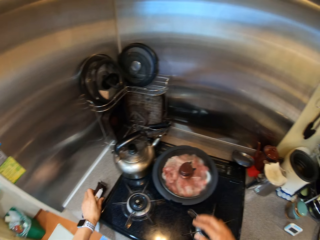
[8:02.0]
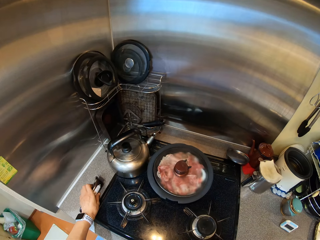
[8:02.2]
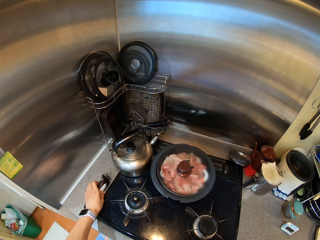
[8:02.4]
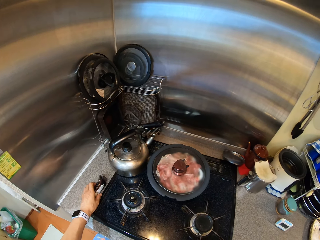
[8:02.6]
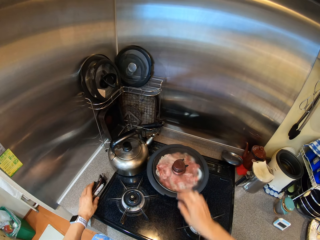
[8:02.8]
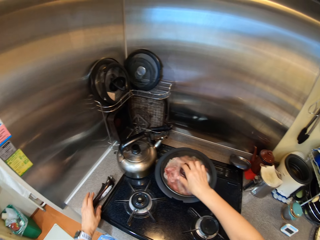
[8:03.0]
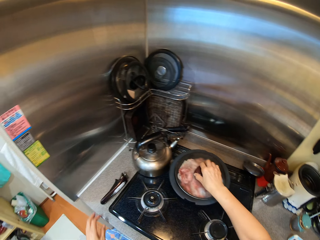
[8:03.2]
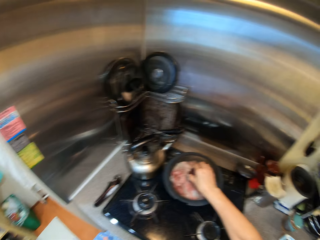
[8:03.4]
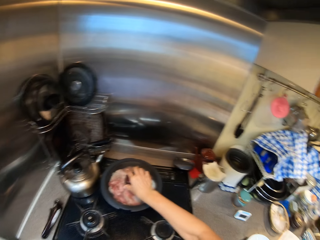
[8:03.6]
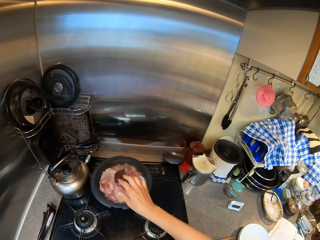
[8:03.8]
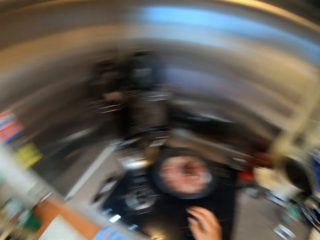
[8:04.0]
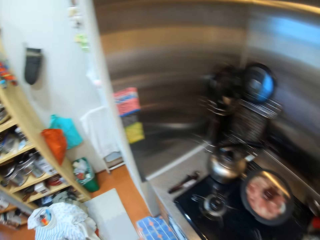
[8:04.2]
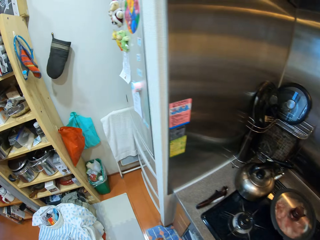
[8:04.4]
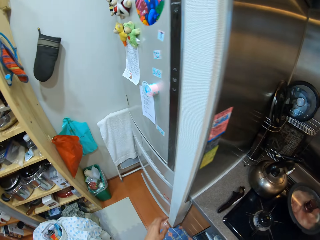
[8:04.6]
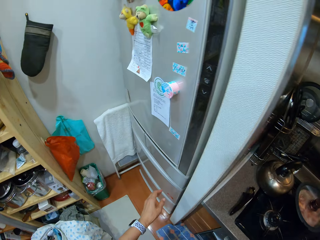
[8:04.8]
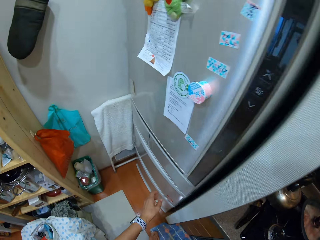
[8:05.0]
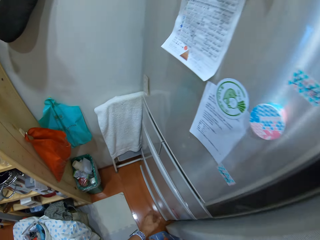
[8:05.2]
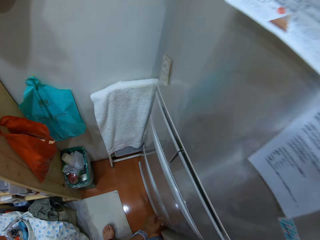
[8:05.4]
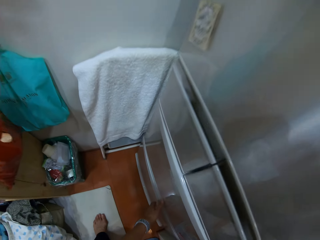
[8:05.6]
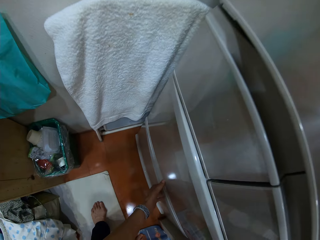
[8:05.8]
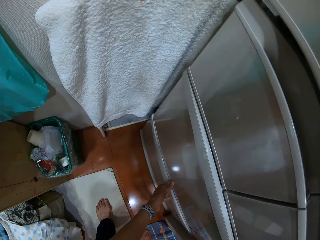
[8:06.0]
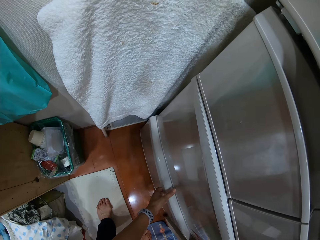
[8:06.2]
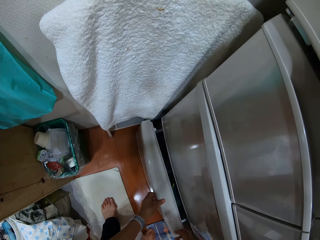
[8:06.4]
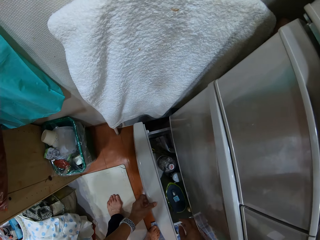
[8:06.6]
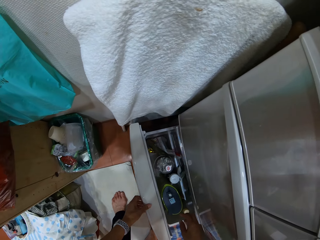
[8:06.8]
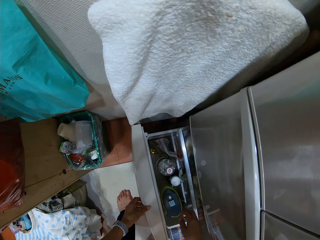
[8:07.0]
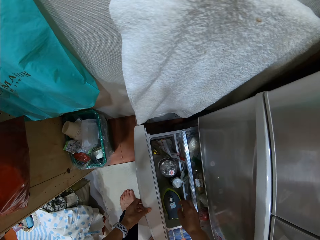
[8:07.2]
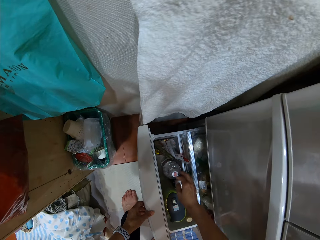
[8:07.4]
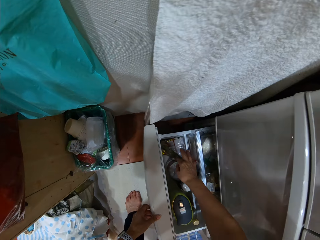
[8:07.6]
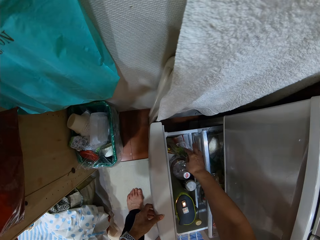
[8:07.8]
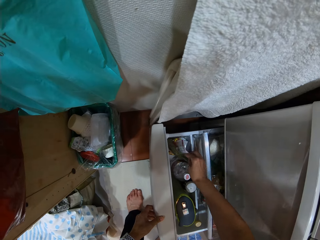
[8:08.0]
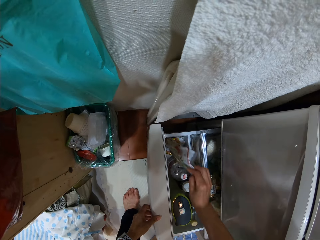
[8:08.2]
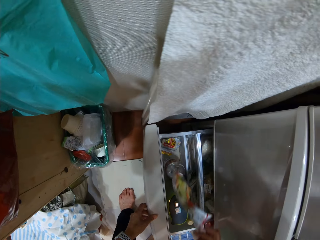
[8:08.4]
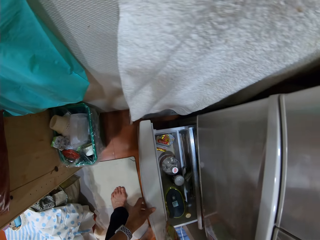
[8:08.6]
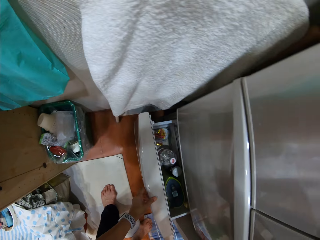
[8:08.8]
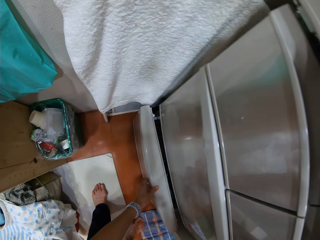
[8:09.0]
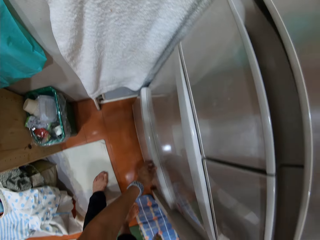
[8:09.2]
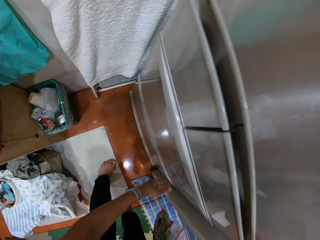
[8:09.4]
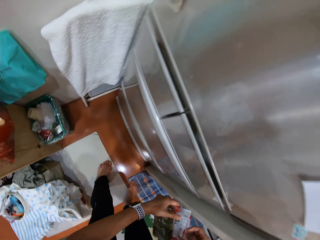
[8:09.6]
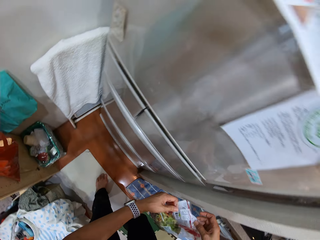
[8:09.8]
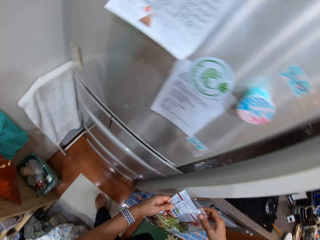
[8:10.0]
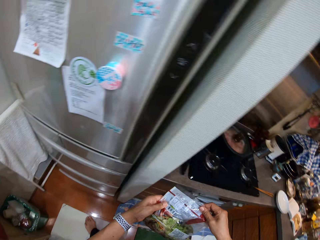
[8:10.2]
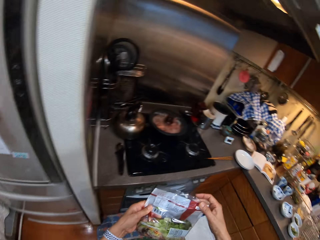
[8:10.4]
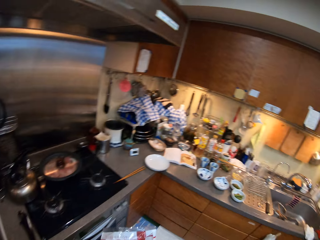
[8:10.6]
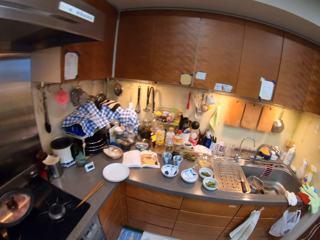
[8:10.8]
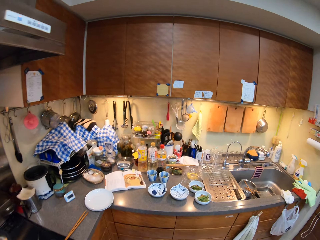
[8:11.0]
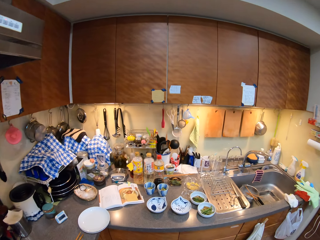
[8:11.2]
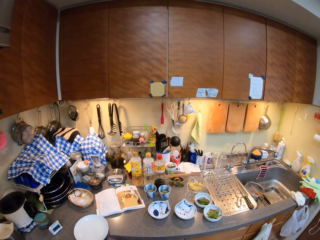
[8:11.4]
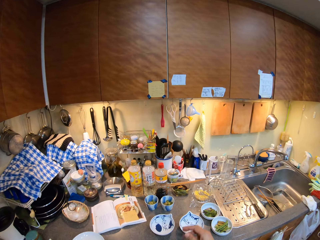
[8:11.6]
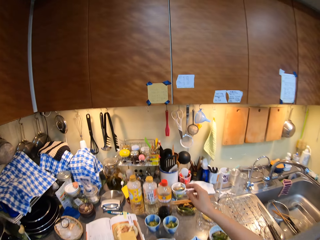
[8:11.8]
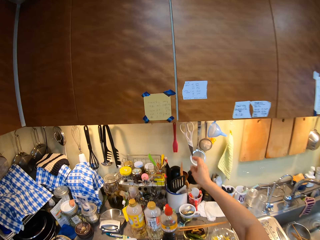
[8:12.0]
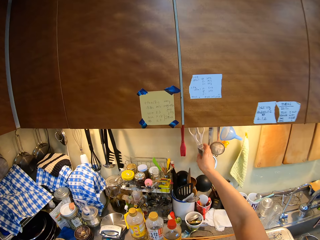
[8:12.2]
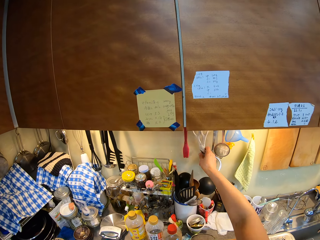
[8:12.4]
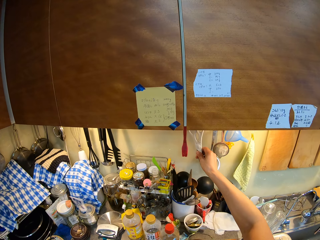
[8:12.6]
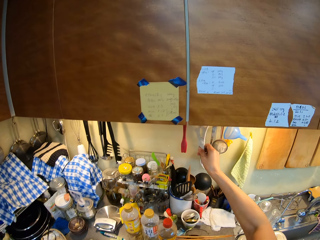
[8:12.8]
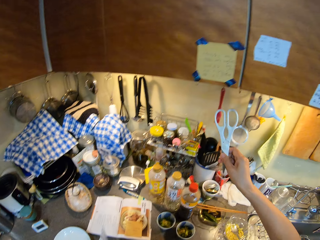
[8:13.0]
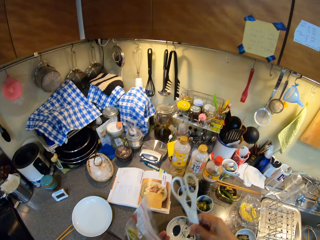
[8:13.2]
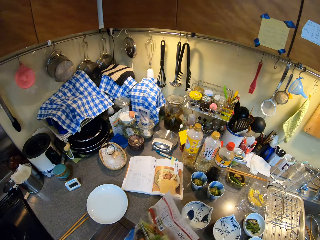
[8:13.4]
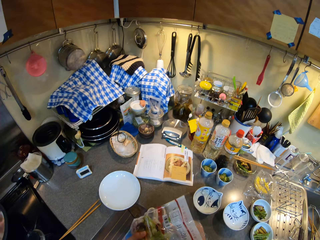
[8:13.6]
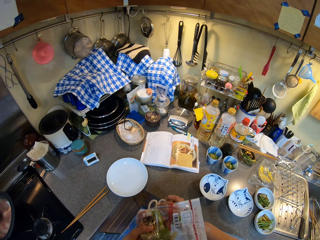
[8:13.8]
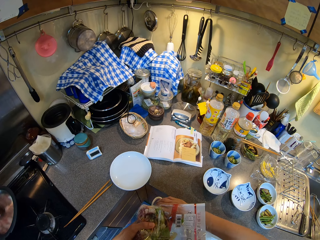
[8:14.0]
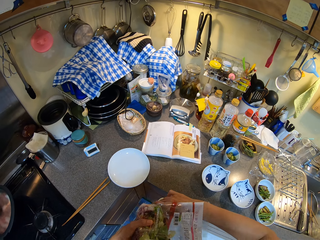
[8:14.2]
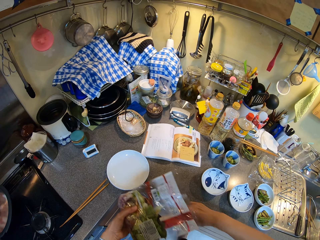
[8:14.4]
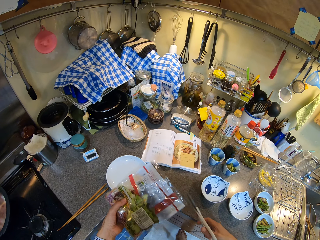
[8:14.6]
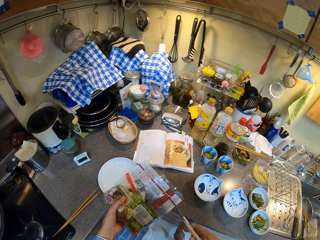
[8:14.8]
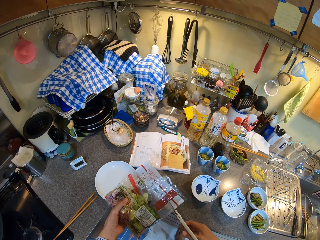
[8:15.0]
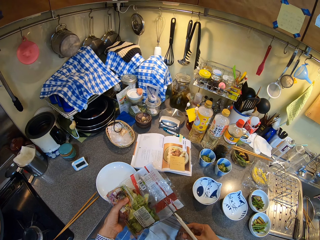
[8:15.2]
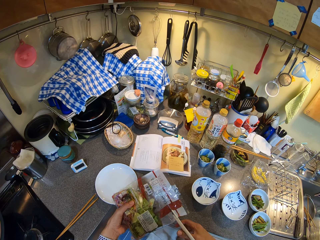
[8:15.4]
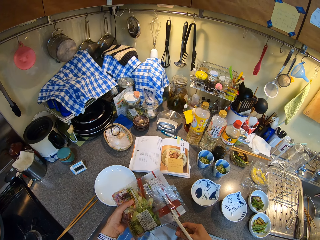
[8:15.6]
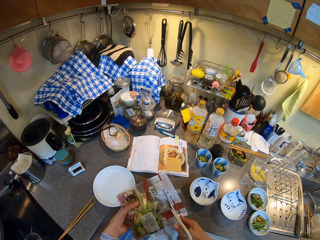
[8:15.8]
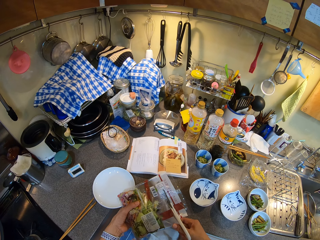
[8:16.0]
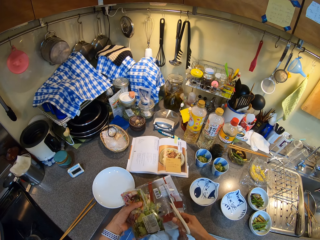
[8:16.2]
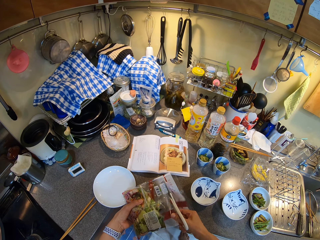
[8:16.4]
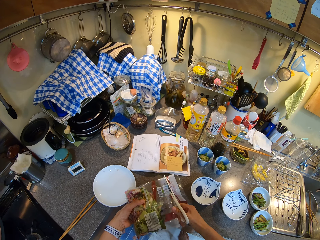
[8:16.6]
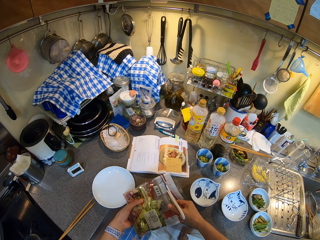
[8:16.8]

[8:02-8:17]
The camera wearer puts the handle on the kitchen counter. They touch the cooking lid. They open a fridge drawer. They pick a packet of salad. They close the fridge drawer. They walk in the kitchen. They pick scissors. They open a sachet with the scissors. They cut the packet of salad.

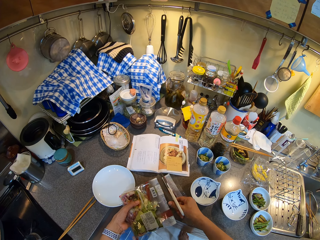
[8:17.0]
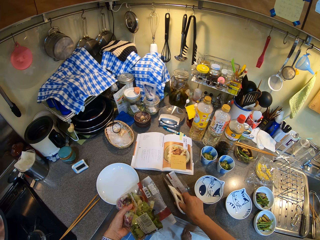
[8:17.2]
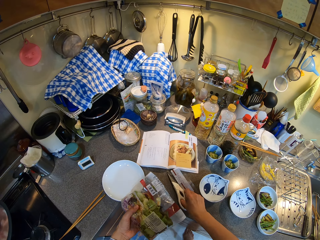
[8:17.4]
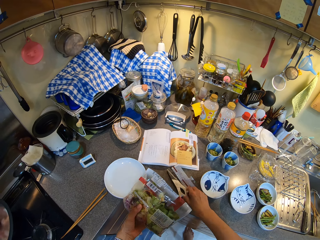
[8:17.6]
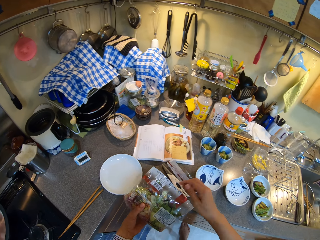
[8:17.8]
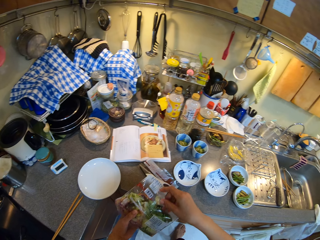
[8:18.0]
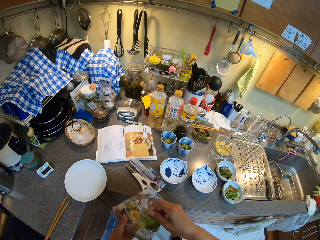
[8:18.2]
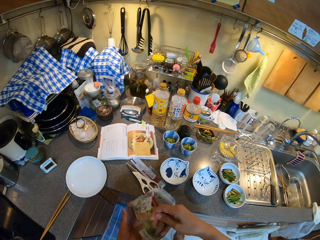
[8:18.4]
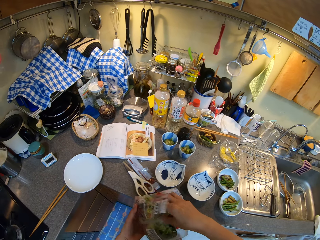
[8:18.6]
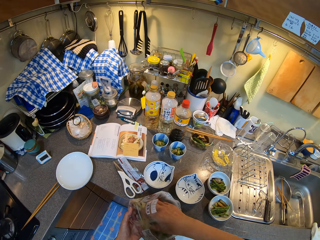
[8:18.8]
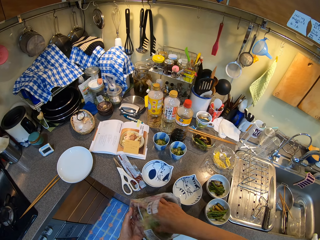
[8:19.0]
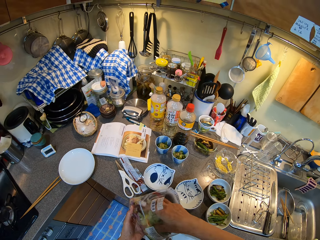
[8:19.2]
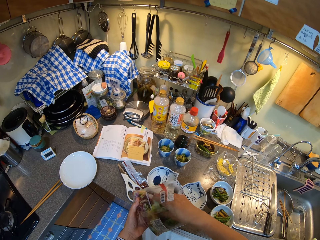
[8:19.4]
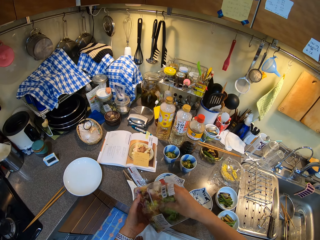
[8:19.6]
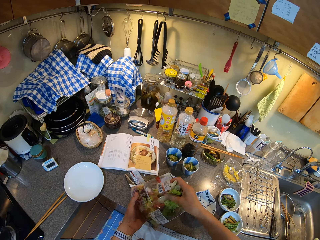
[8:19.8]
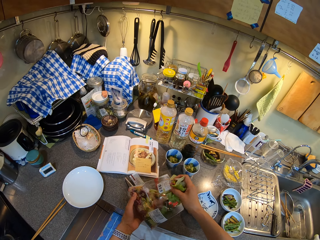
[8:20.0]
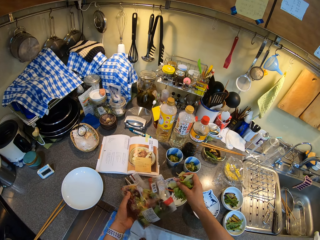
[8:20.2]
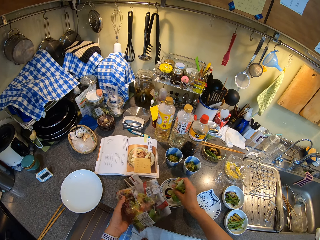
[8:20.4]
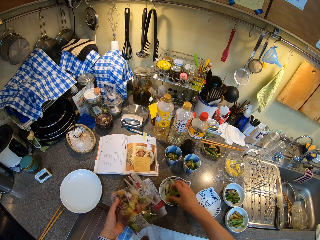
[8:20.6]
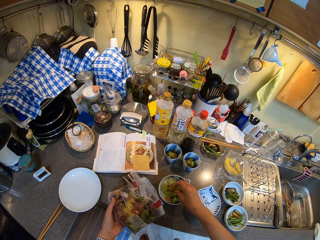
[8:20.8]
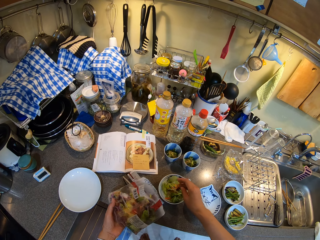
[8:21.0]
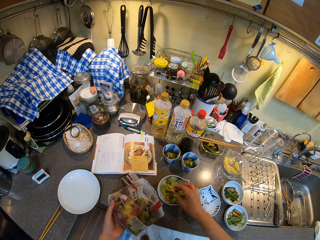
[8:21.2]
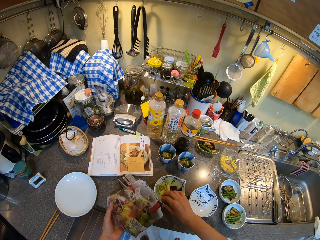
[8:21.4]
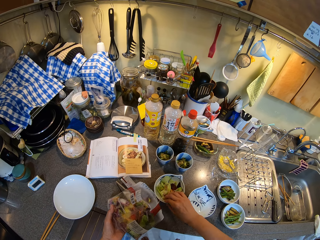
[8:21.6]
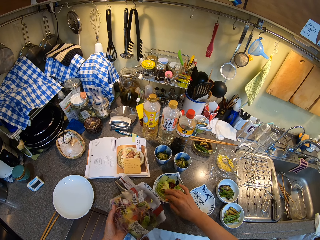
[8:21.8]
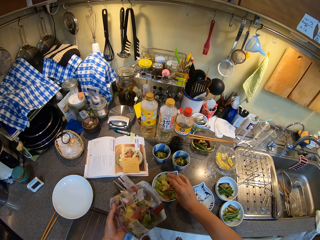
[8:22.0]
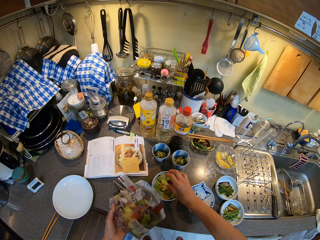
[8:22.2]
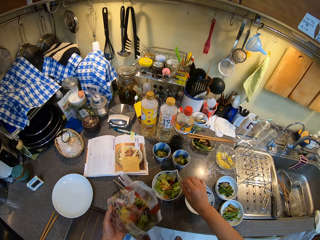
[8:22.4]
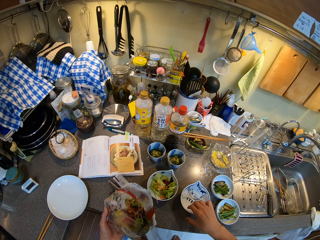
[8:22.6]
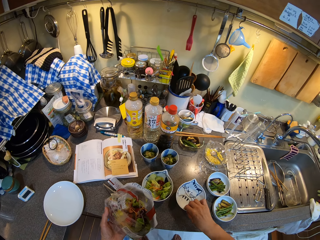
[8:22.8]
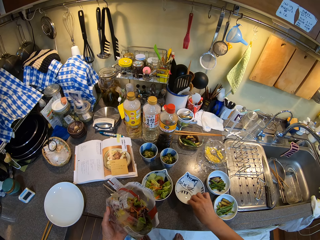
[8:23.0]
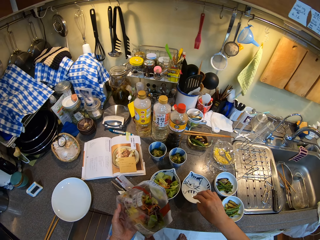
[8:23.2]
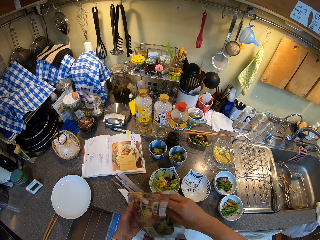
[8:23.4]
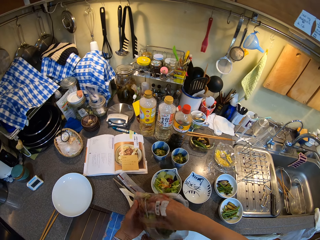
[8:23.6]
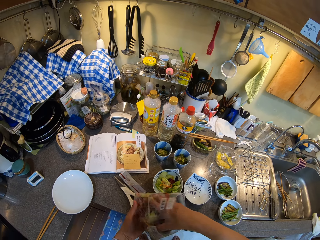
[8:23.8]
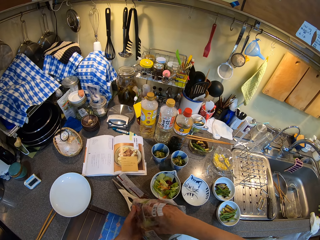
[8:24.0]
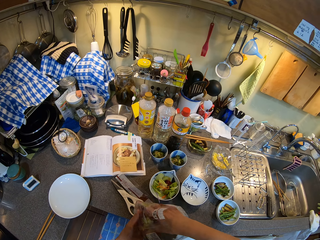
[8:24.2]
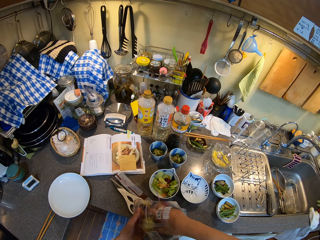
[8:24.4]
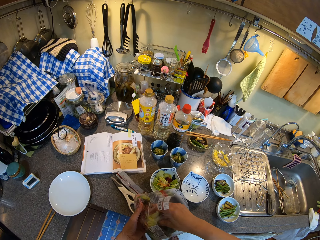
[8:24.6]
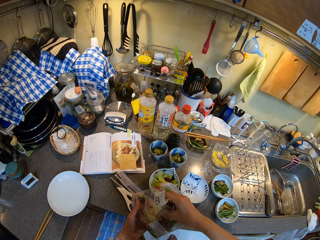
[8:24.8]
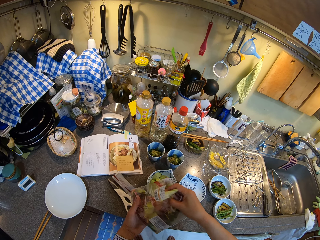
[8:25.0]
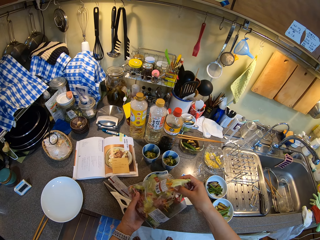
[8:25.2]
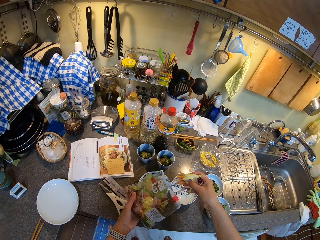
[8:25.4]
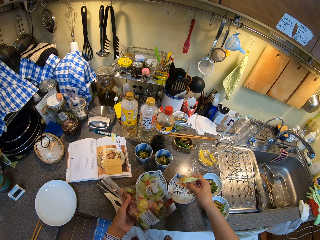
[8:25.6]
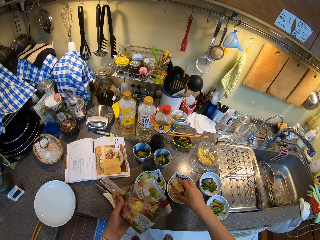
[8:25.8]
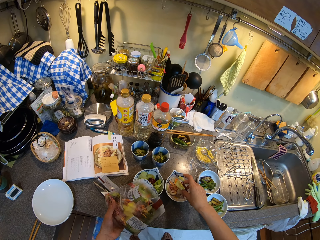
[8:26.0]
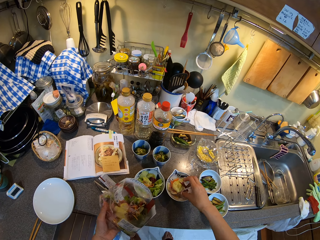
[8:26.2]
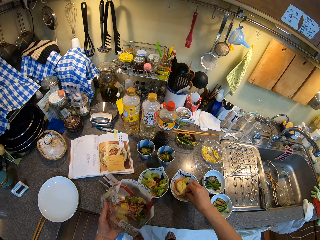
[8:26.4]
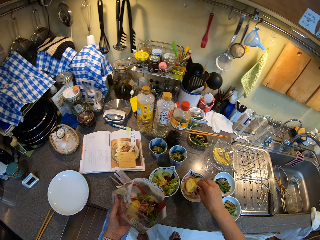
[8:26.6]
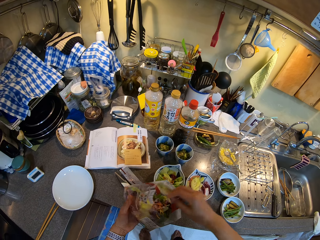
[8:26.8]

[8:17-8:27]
The camera wearer puts the scissors on the countertop. They pick something from the sachet. They put salad in the plates. They move a bowl. They pick something from the sachet. They put something in the bowl.
